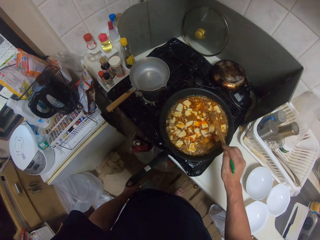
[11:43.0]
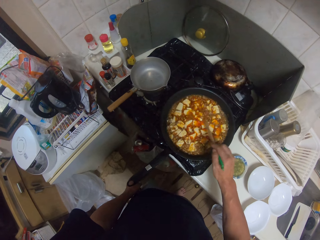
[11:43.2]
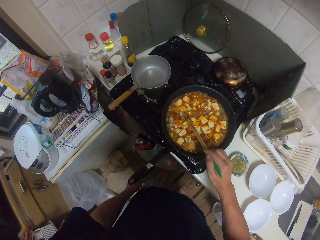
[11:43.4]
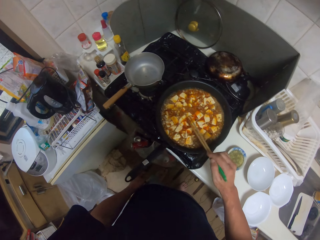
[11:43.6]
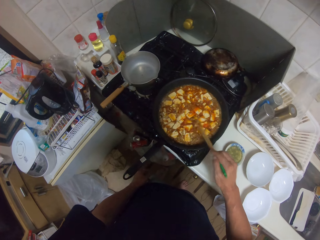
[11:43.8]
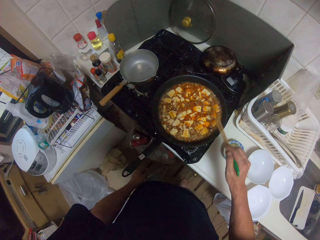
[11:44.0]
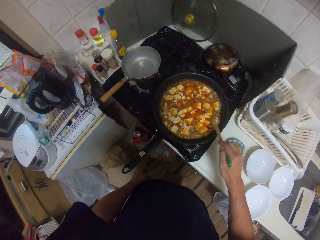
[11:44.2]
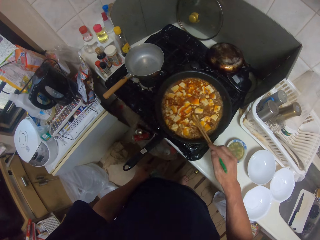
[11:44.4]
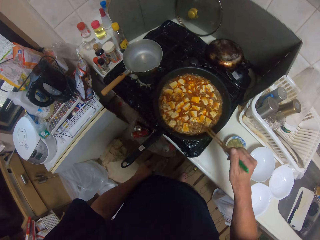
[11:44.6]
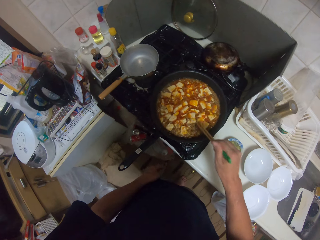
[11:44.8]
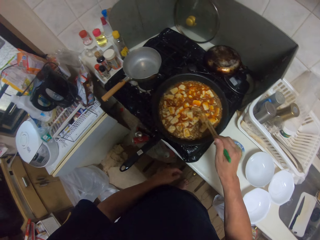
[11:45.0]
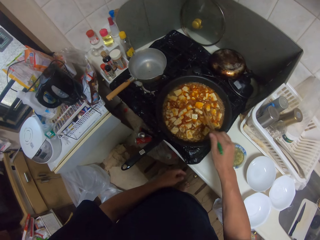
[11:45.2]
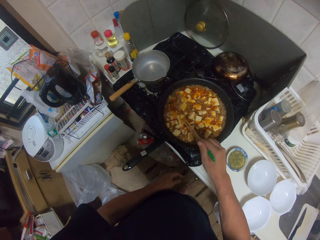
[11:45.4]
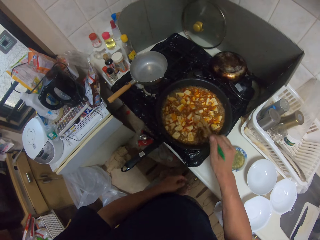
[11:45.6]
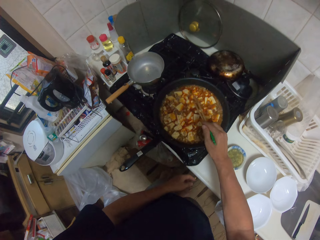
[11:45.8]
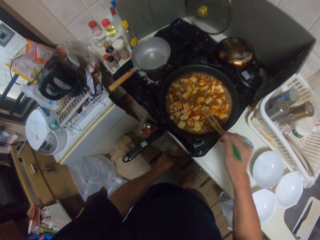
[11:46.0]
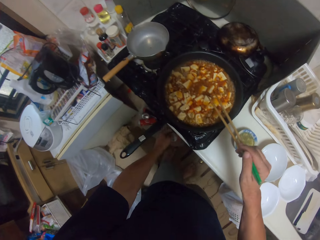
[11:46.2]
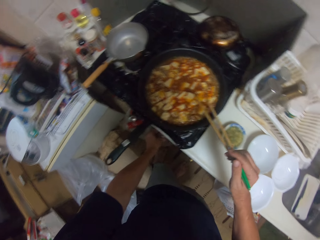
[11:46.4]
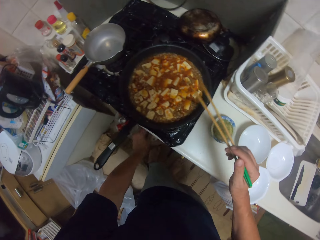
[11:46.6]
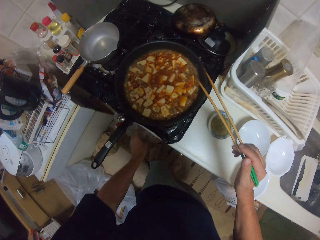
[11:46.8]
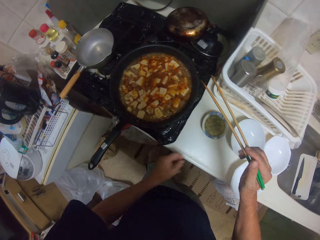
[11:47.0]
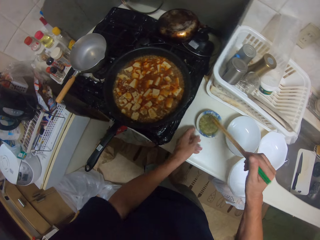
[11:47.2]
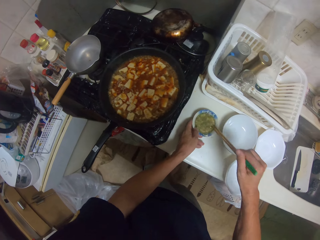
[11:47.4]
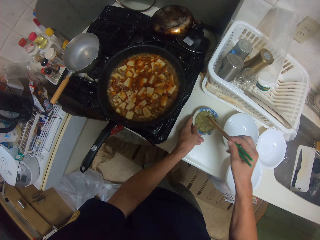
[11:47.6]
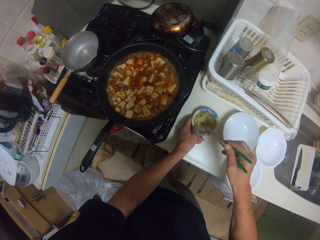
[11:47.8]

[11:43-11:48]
The camera wearer moves their hand around. They turn off the gas cooker. They stir the sauce in a bowl on the countertop.
